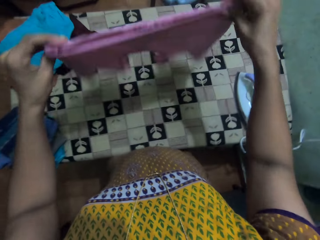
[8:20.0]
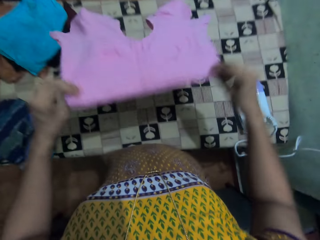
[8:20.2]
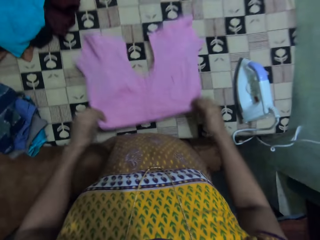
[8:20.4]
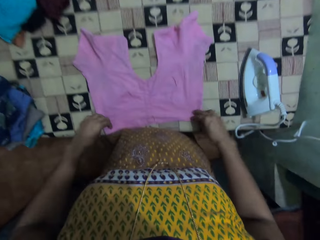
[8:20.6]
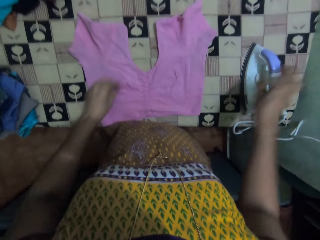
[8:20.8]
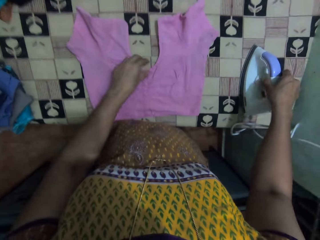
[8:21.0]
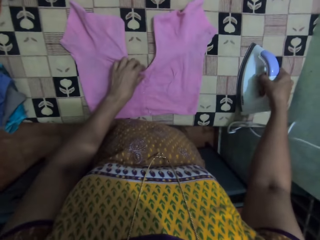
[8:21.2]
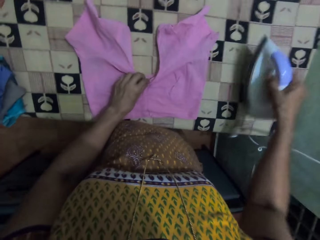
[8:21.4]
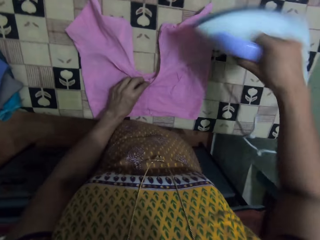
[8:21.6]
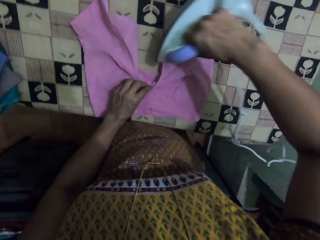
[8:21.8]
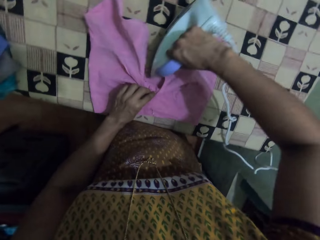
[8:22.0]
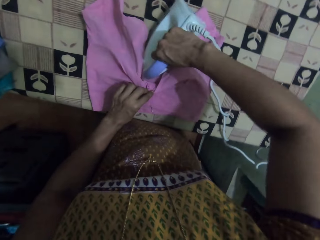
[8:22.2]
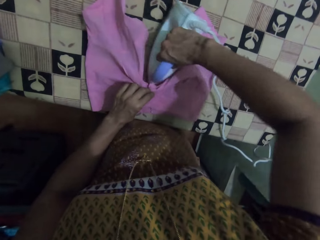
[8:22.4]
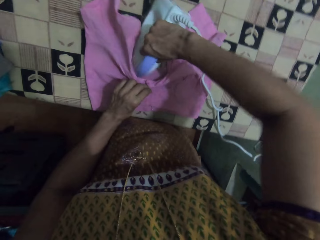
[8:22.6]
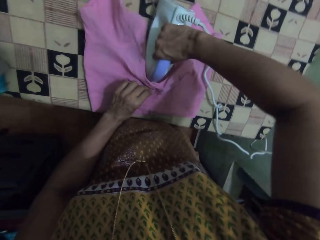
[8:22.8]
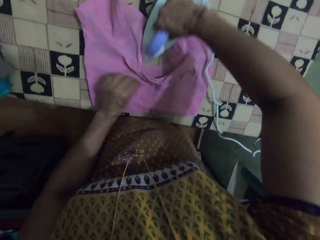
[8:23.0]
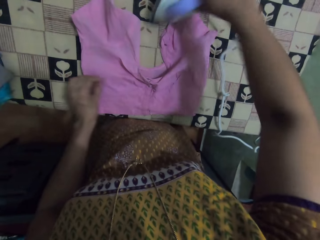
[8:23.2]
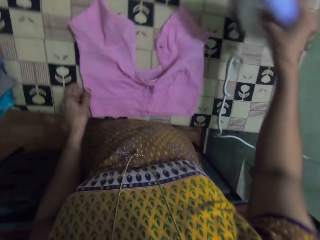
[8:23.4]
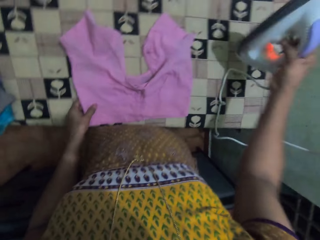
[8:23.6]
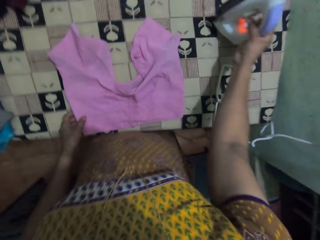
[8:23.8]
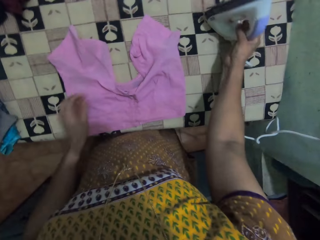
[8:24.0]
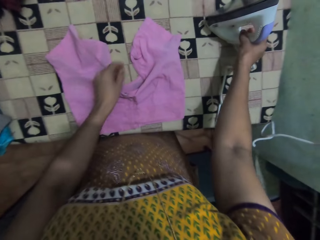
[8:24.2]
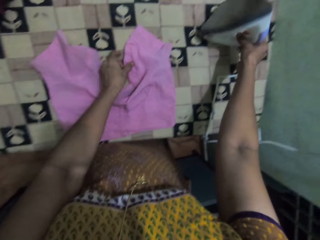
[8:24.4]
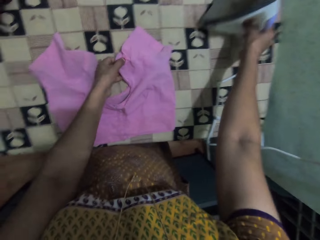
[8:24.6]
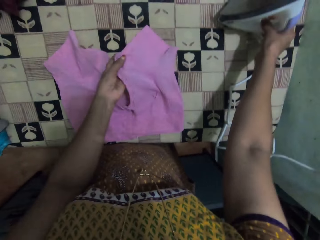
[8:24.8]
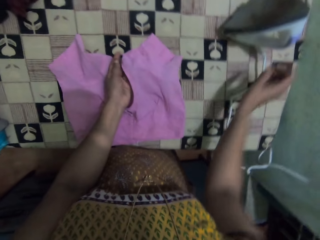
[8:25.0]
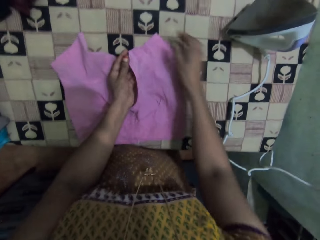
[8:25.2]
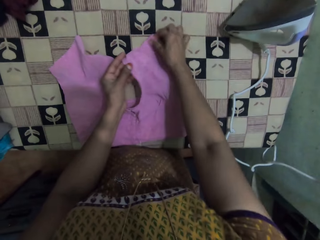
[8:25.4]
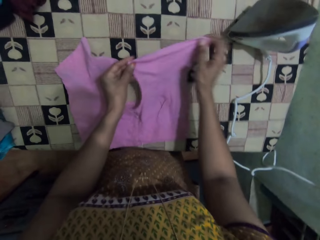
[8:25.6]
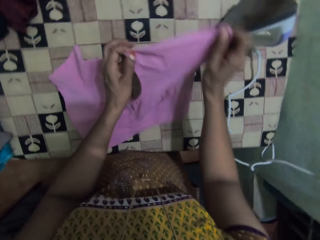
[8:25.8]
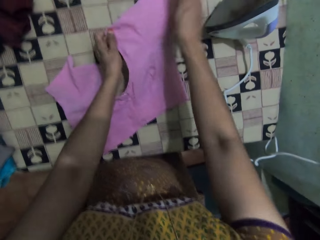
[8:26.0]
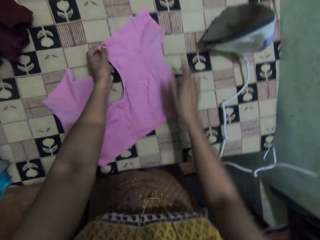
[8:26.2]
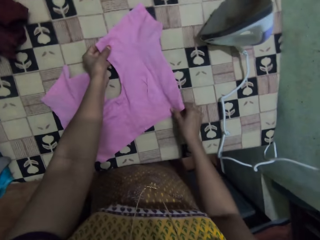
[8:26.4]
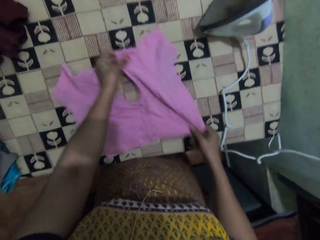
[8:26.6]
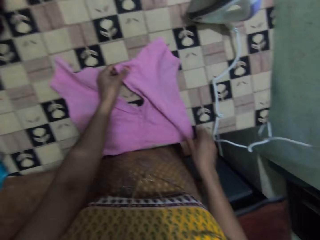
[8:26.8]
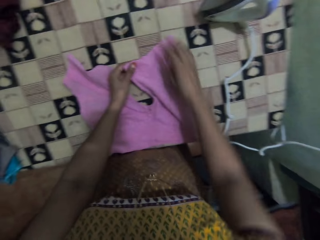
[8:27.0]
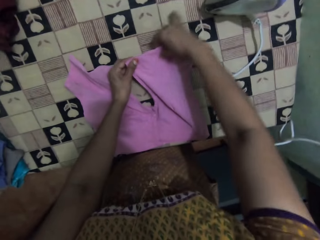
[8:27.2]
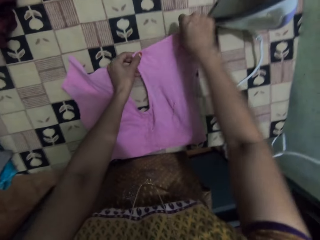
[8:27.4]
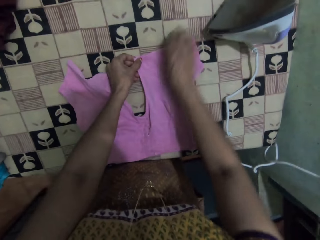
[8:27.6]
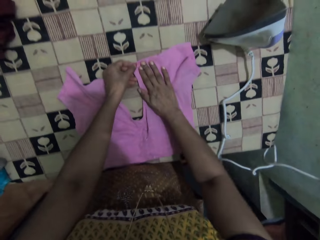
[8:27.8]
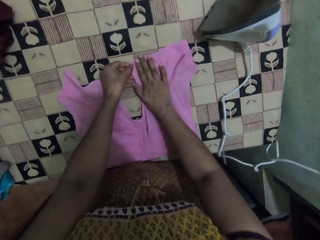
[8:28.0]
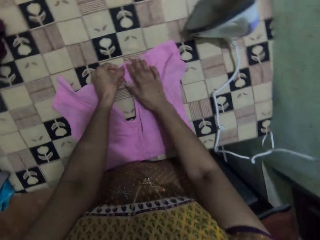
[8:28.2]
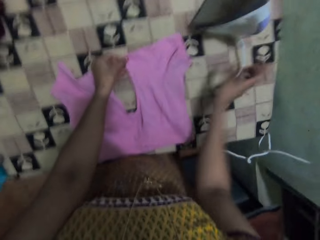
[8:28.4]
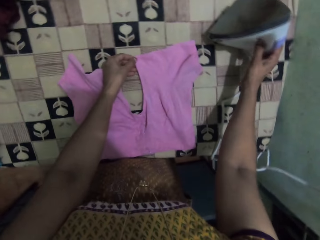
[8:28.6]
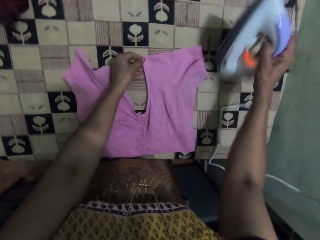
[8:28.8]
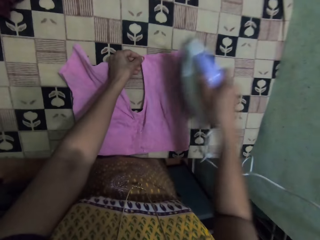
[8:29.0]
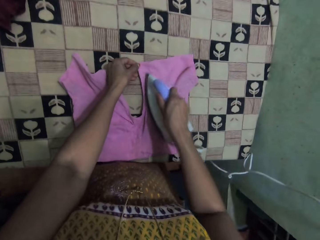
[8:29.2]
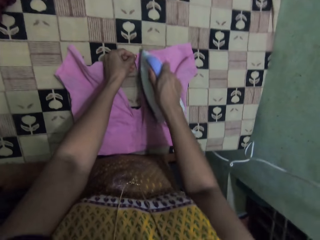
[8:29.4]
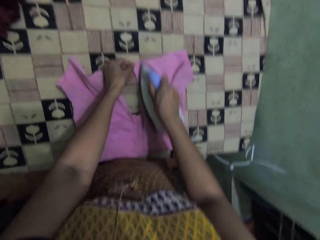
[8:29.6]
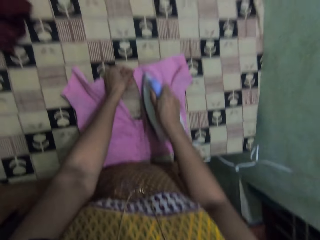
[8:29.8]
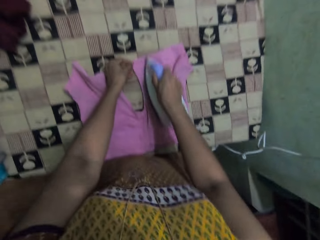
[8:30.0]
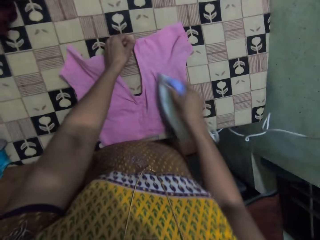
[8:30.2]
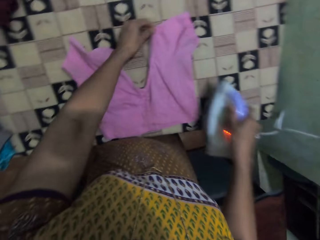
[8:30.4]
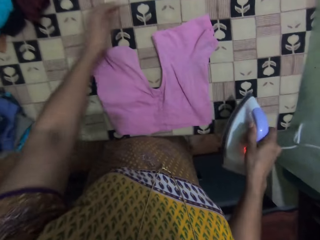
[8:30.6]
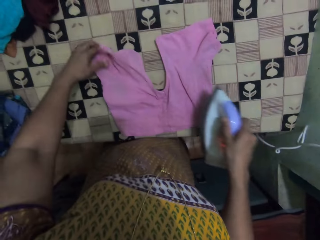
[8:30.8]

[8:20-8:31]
The camera wearer straightens the cloth on the table. They drop the blouse, hold the blouse and take the iron. They iron the blouse. They place the iron down. They hold the blouse and align the blouse. They take the iron. They iron the blouse.

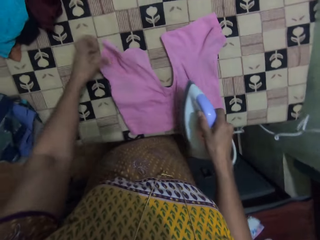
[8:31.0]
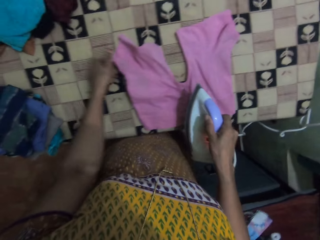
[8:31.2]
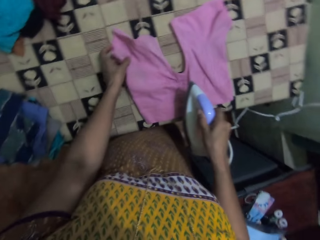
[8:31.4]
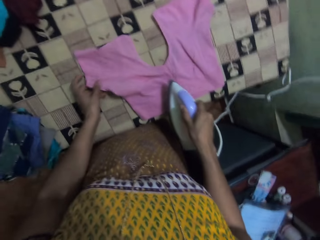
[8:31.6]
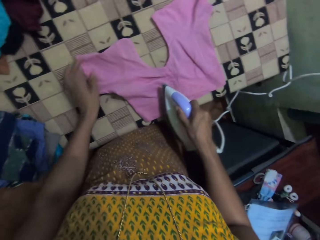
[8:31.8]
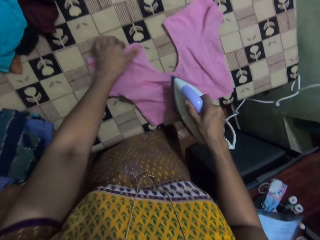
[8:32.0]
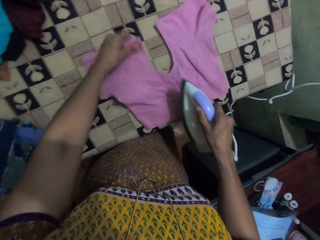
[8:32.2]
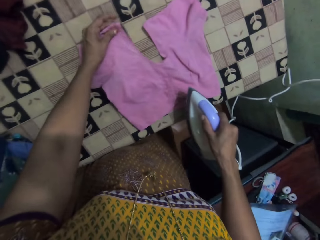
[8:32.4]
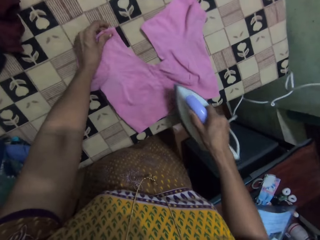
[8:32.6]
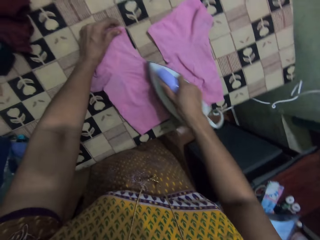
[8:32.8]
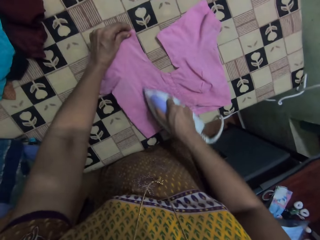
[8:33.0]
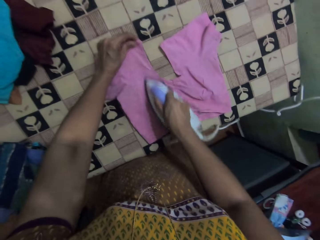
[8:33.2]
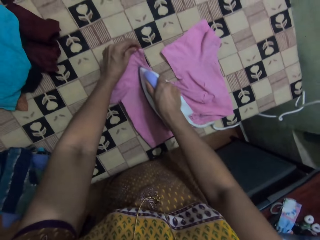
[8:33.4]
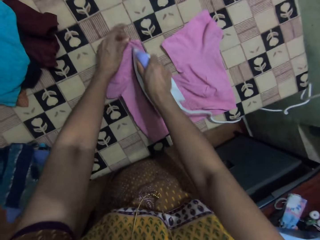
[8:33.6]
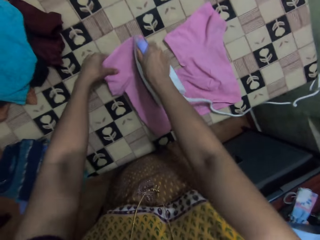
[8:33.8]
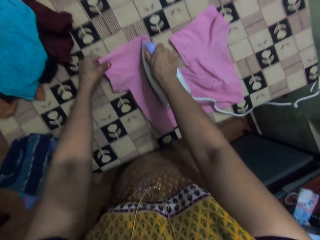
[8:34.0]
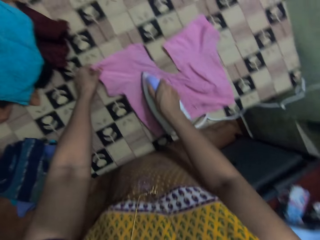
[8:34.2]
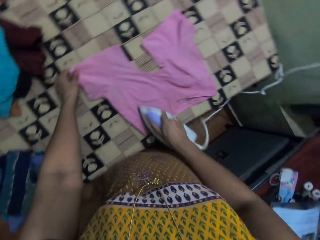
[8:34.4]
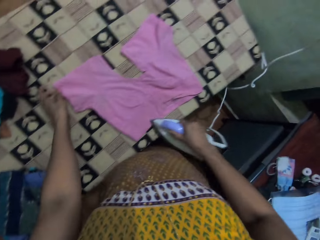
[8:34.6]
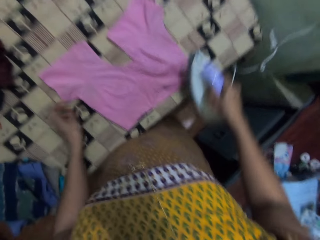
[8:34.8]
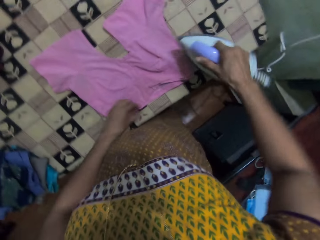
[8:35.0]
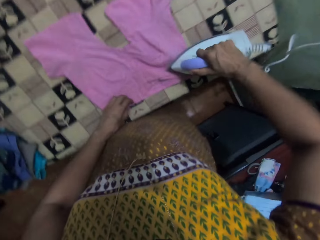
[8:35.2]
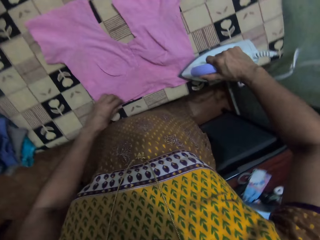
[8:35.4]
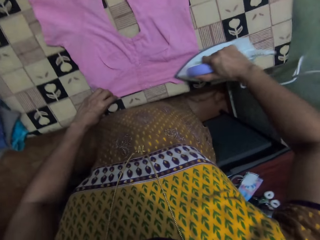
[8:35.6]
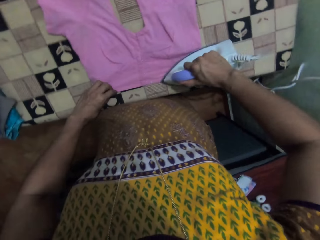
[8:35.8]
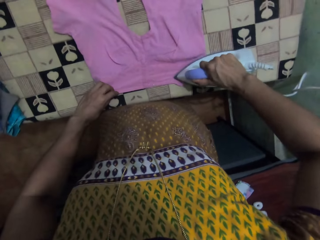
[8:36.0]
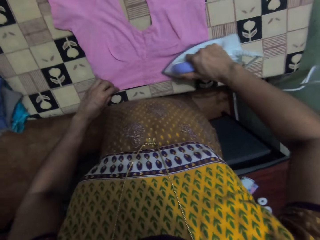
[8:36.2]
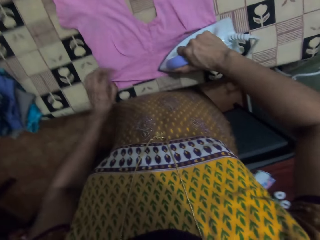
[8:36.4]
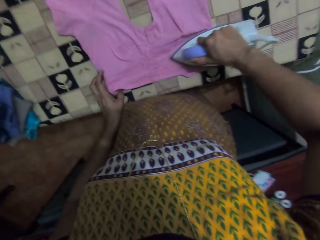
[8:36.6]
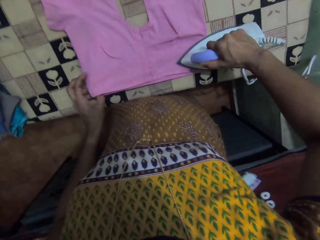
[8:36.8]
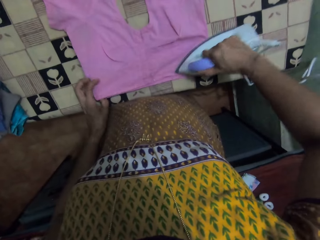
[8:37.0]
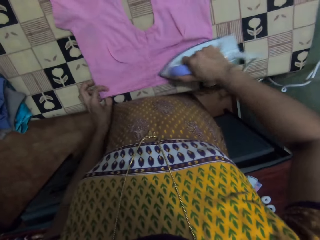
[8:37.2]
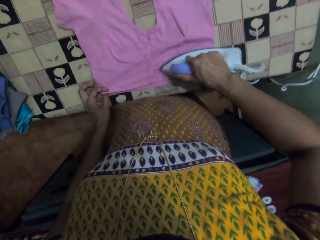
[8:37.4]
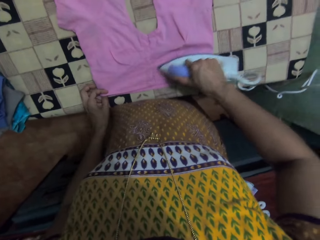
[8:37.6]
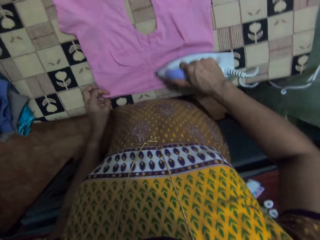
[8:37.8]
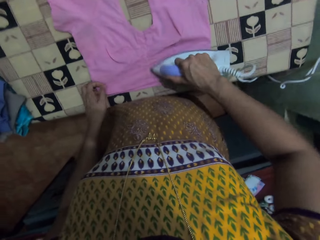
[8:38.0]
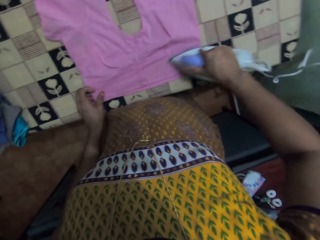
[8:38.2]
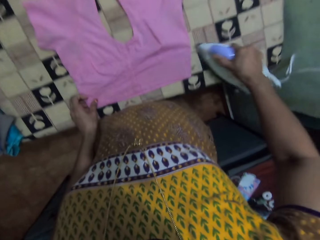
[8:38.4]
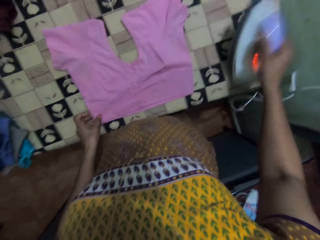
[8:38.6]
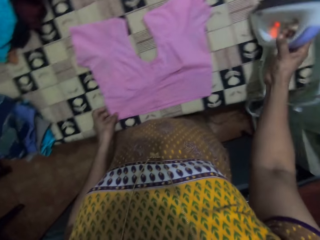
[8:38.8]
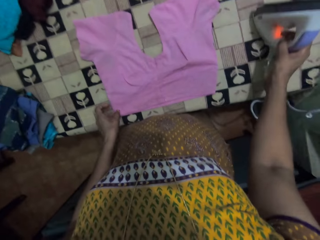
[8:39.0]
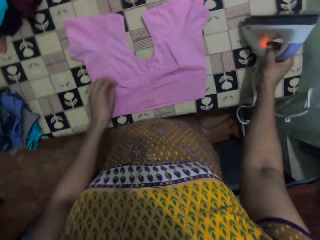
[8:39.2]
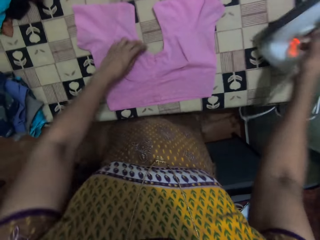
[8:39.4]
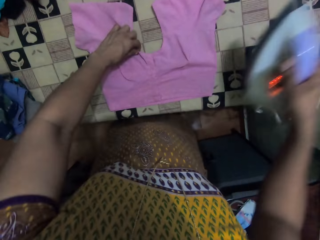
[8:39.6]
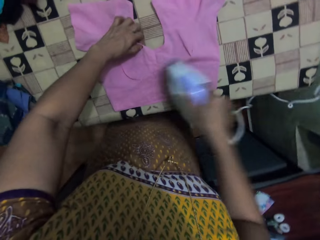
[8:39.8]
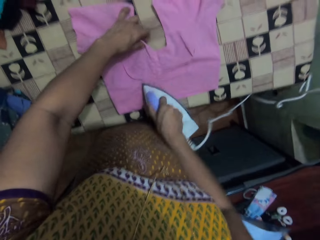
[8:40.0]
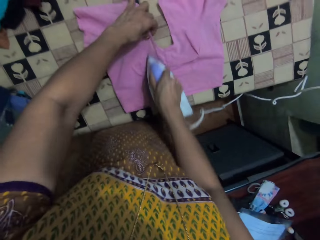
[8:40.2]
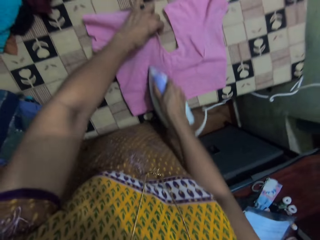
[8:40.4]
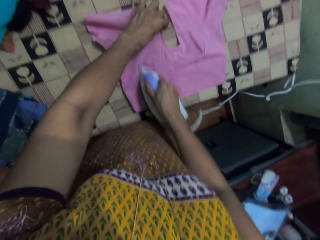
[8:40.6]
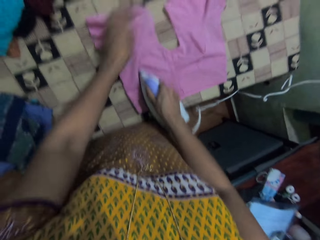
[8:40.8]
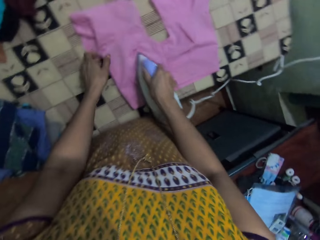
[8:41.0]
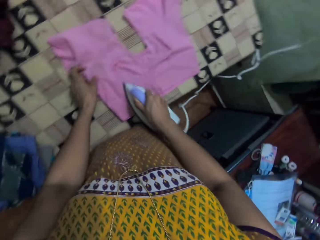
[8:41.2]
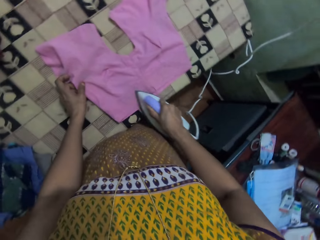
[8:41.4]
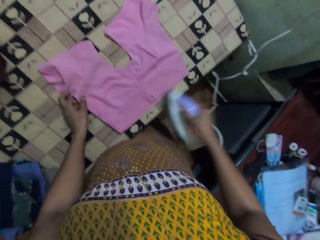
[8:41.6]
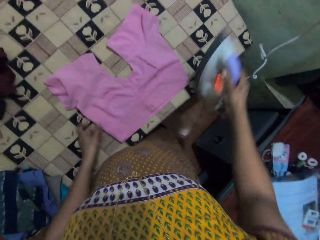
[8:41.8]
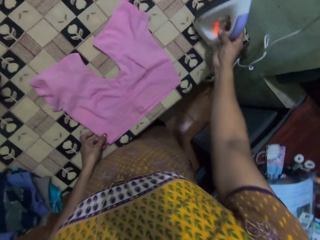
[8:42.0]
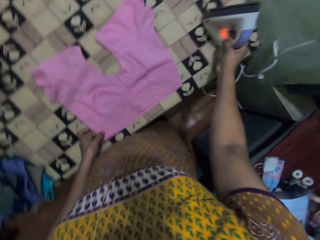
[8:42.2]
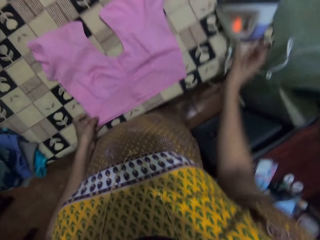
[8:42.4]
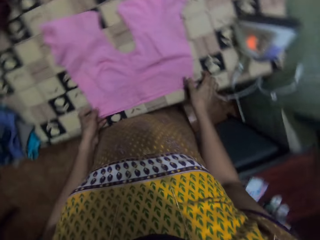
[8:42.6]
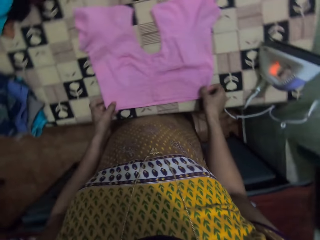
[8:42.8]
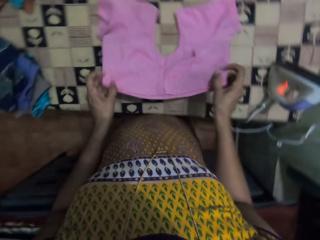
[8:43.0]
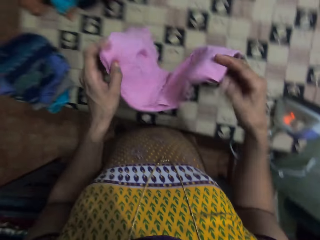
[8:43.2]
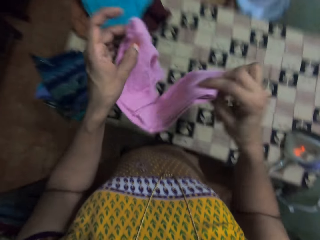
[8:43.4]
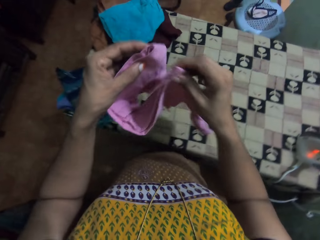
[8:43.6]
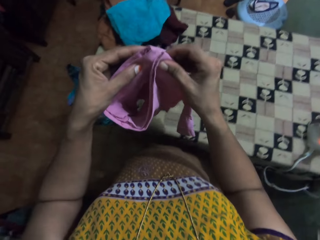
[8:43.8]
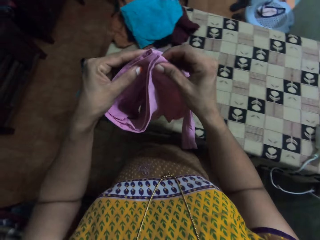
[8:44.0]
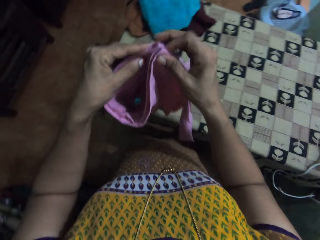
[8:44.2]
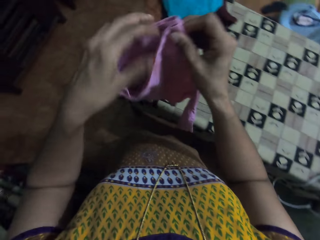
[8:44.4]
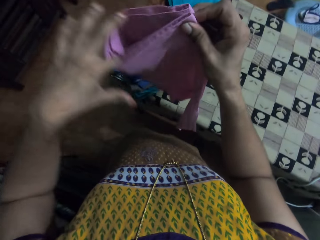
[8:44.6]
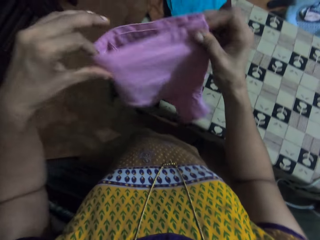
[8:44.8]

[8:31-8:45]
The camera wearer touches the blouse and holds the blouse. They straighten the cloth. They hold the blouse again. They iron the blouse. They place the iron down. They hold the blouse and iron the blouse. They place the iron down. They lift the blouse and fold the blouse.
